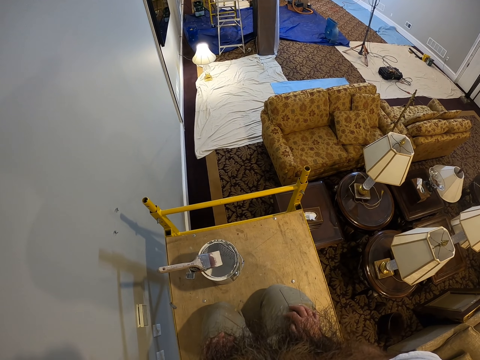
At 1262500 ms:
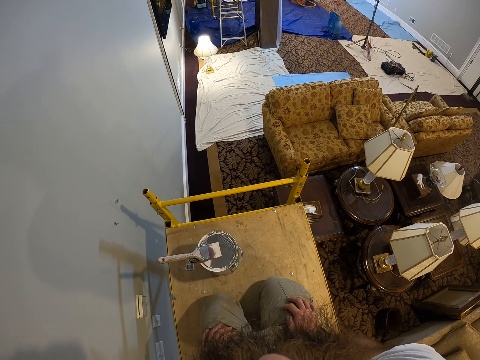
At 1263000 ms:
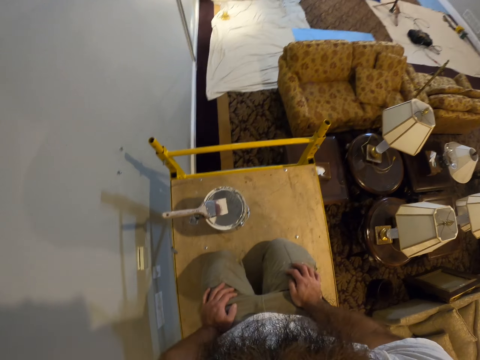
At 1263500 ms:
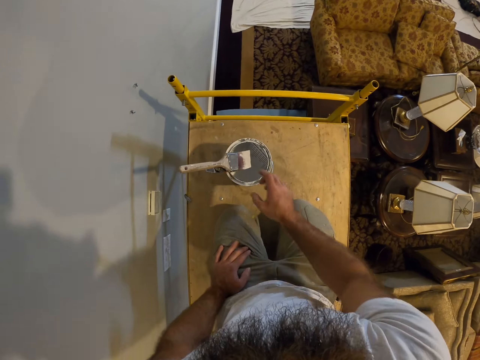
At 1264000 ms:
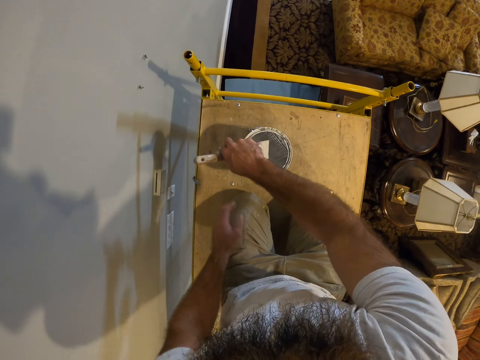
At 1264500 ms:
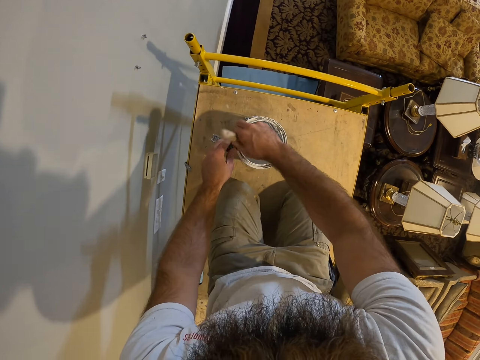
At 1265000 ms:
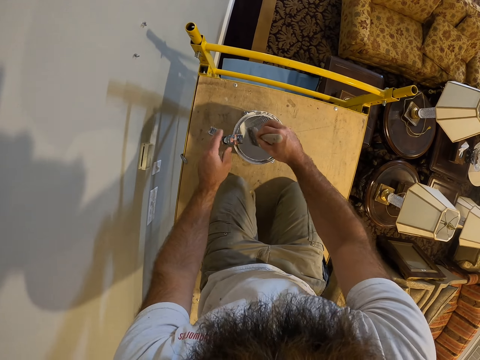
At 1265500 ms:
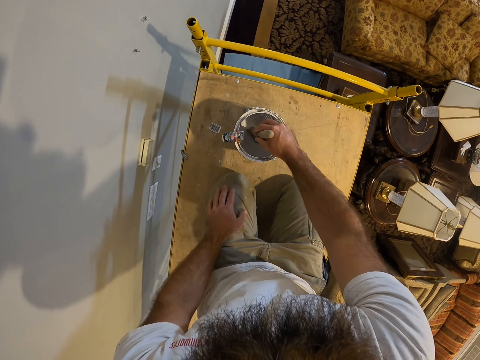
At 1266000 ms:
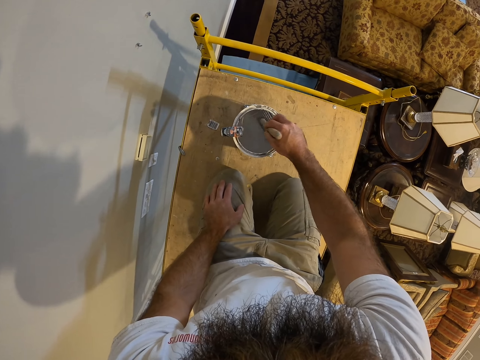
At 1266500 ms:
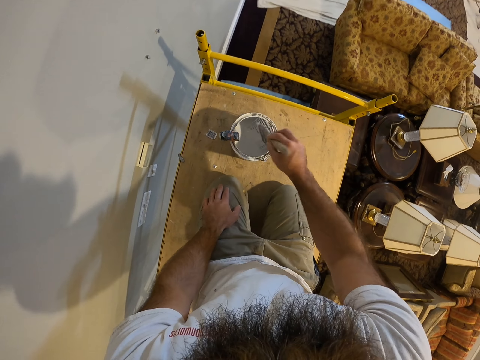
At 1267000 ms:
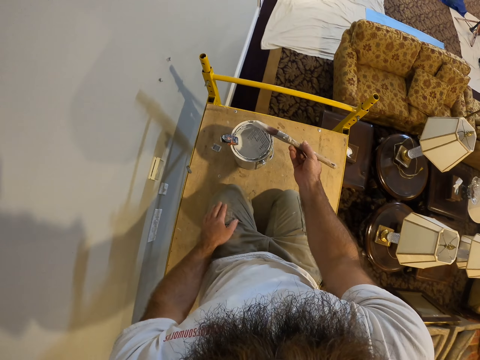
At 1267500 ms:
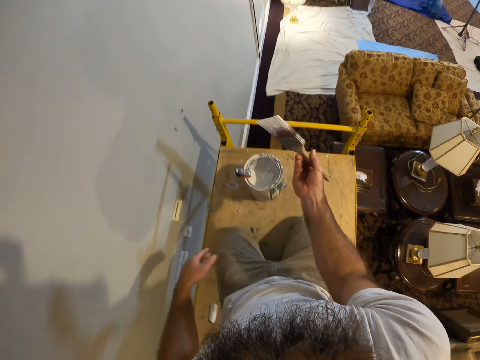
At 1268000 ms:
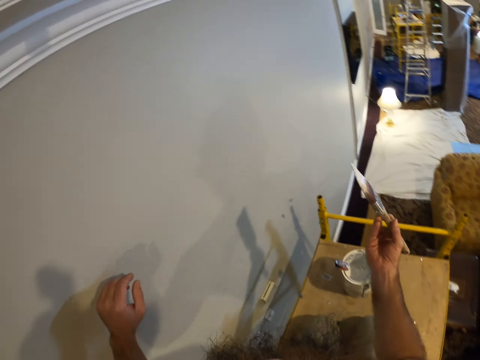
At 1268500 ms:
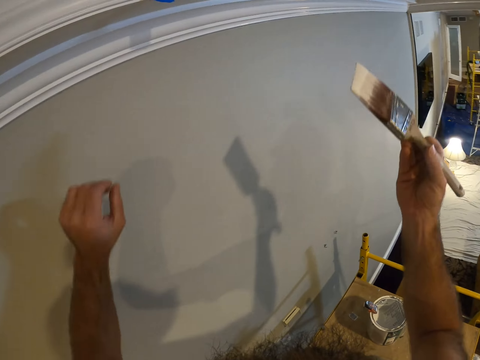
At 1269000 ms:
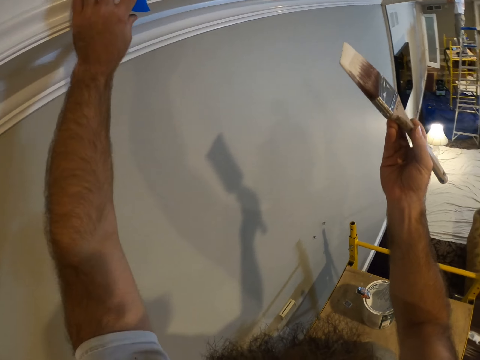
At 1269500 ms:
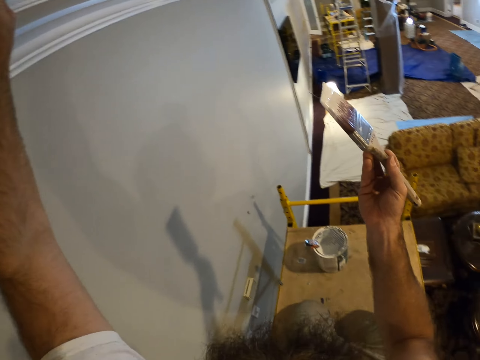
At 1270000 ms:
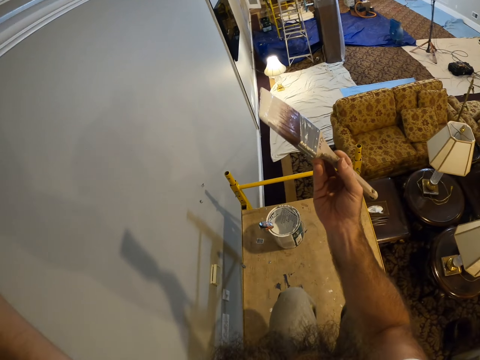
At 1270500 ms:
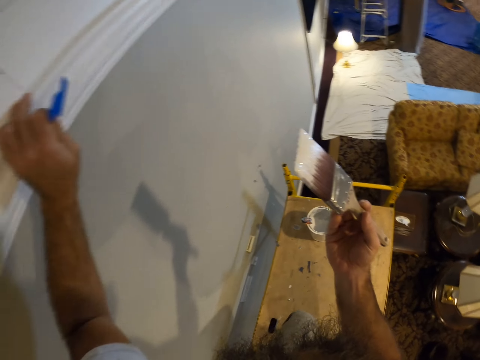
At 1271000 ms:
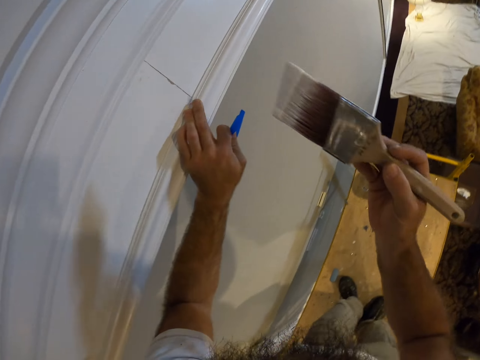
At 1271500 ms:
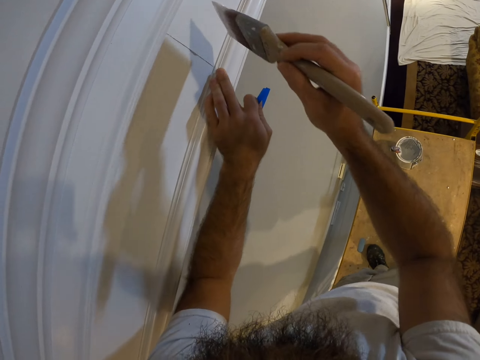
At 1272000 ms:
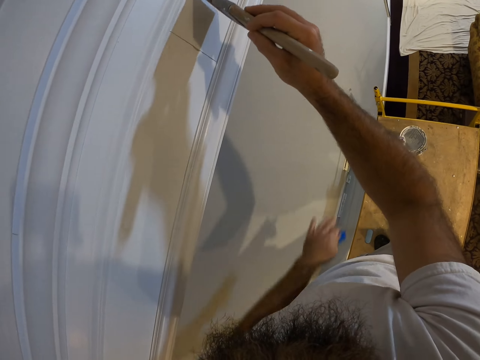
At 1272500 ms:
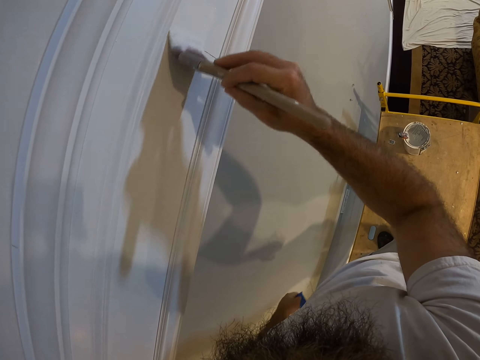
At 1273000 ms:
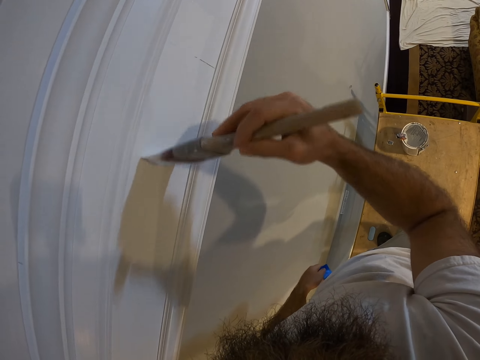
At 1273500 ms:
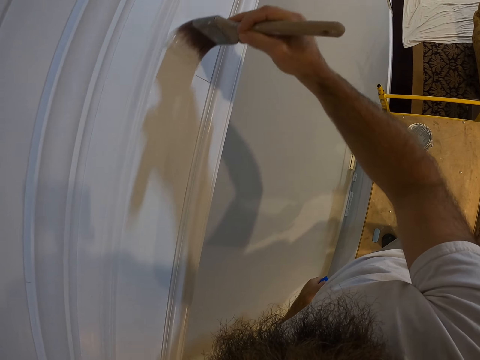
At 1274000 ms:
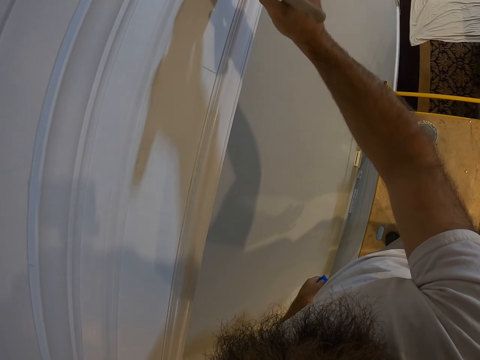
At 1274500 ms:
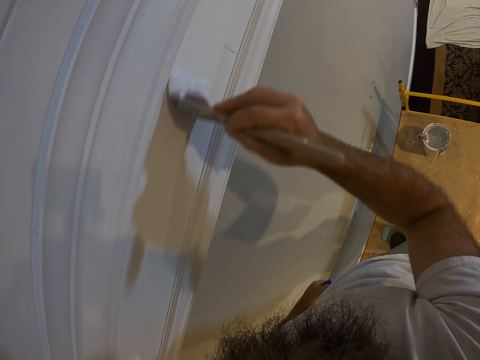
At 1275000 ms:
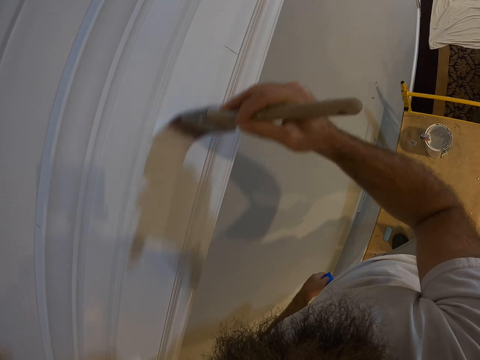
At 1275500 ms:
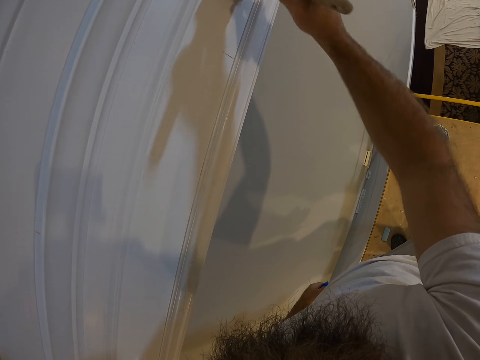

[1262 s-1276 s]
The camera wearer picks up a paint brush on the paint bucket with his right hand. He stirs the paint with the painting brush. He dips the paint brush in the paint bucket with his right hand. He picks up a blue piece of tape on the wall with his left hand. He paints the wall with the brush in his right hand.

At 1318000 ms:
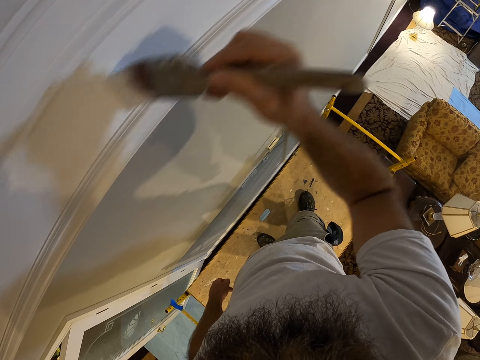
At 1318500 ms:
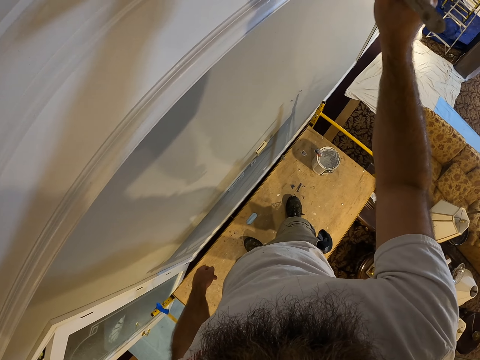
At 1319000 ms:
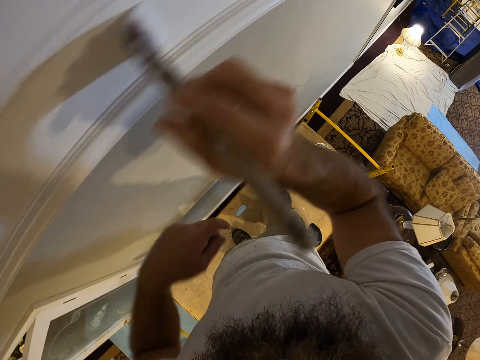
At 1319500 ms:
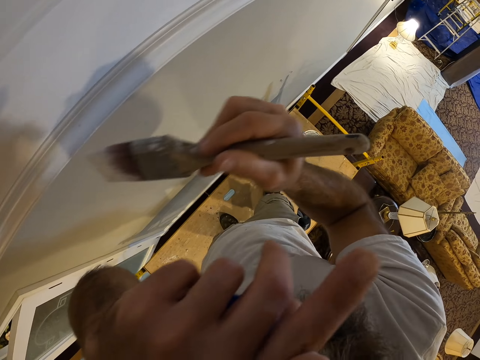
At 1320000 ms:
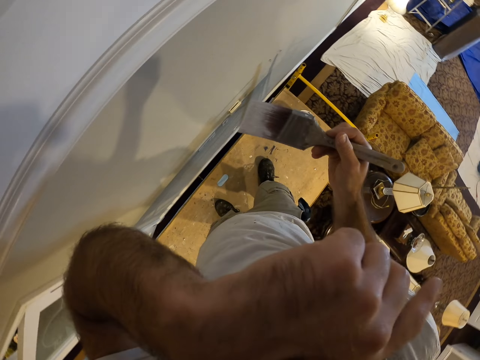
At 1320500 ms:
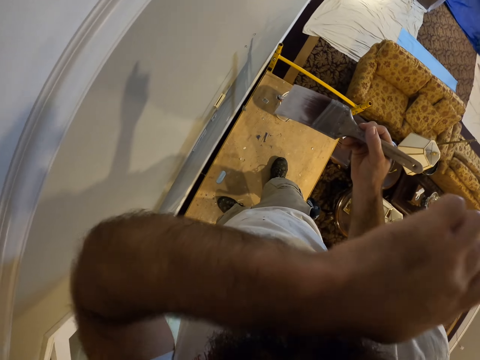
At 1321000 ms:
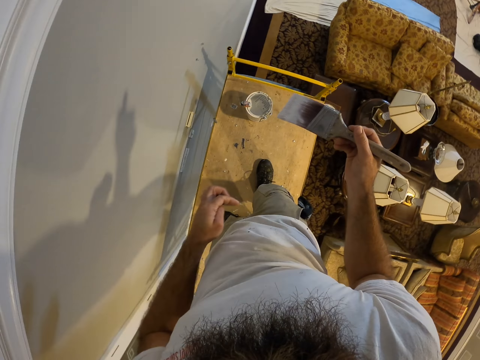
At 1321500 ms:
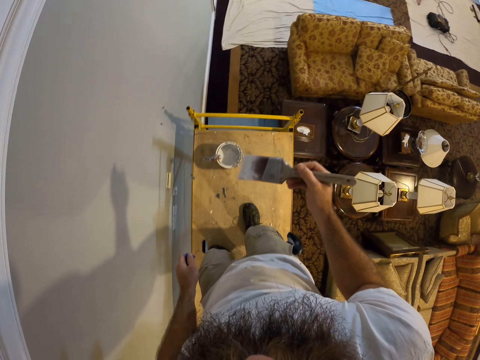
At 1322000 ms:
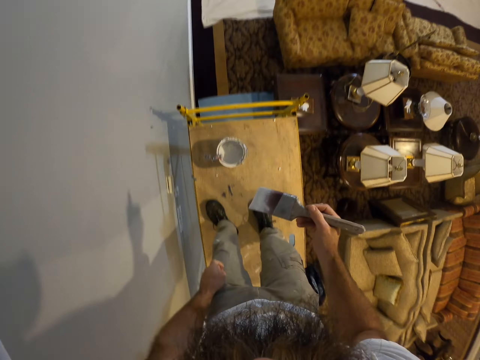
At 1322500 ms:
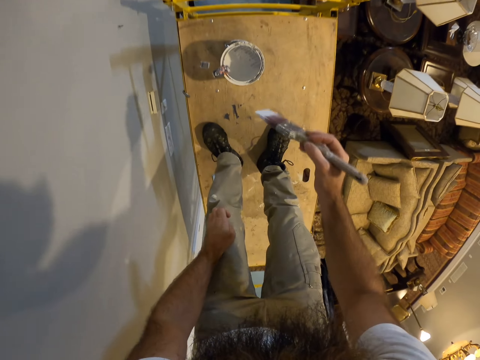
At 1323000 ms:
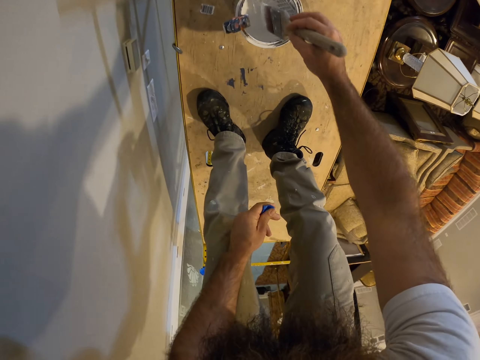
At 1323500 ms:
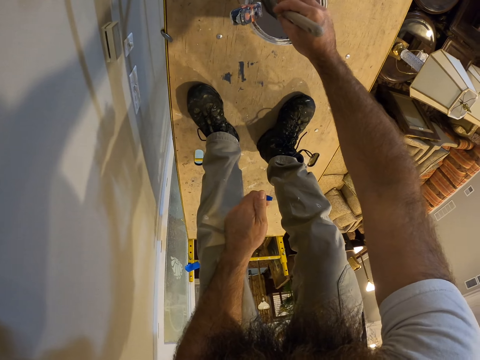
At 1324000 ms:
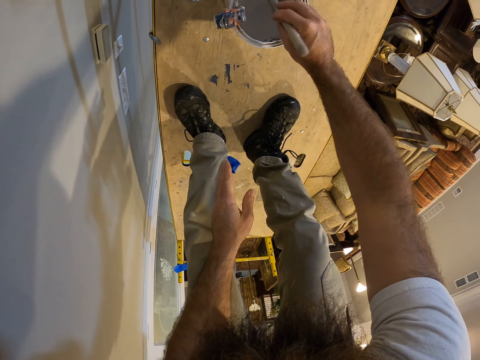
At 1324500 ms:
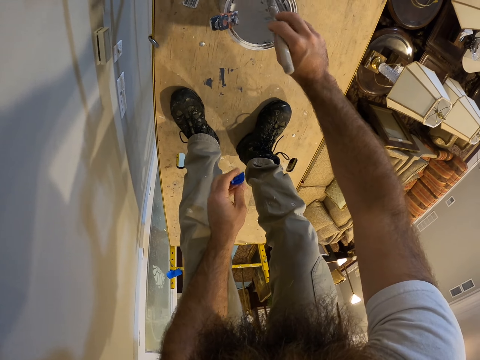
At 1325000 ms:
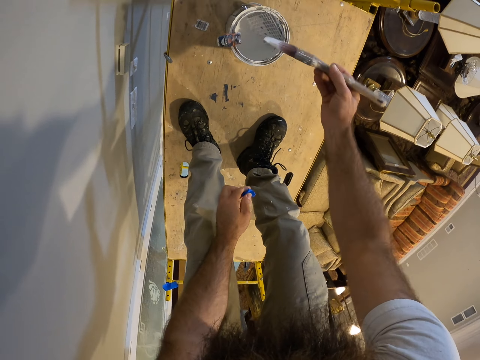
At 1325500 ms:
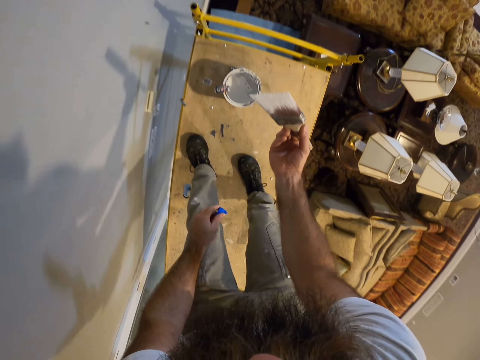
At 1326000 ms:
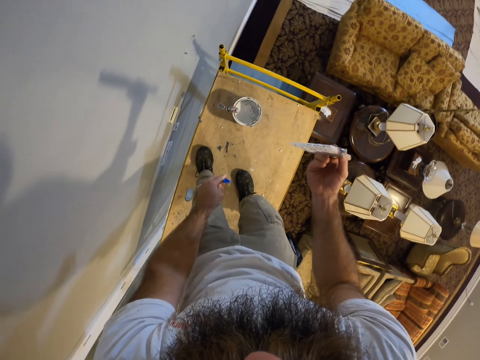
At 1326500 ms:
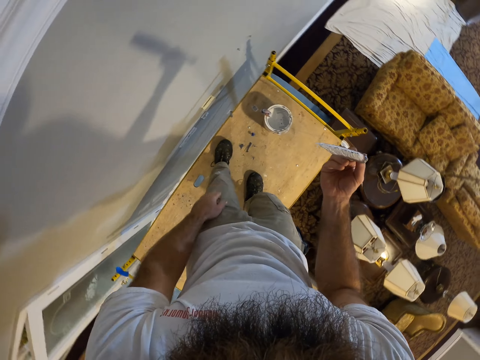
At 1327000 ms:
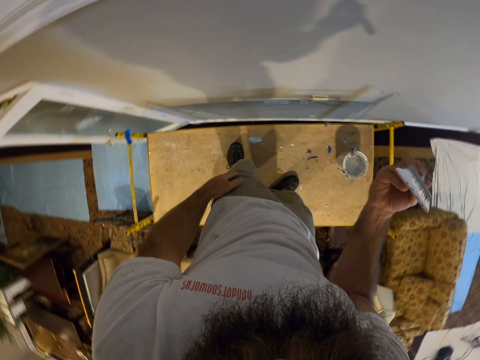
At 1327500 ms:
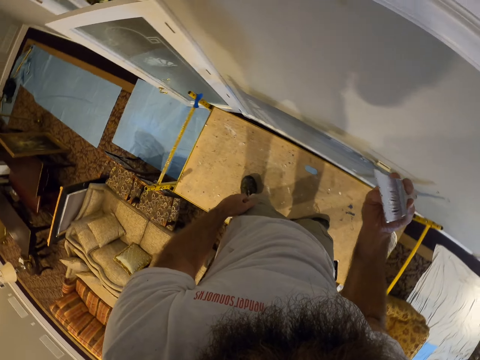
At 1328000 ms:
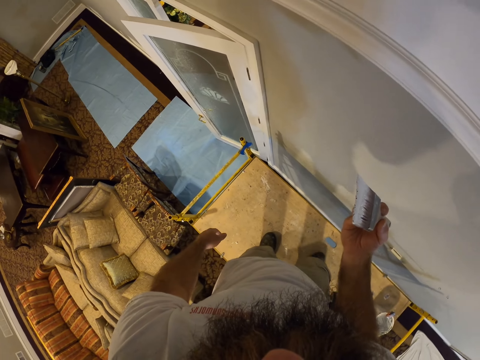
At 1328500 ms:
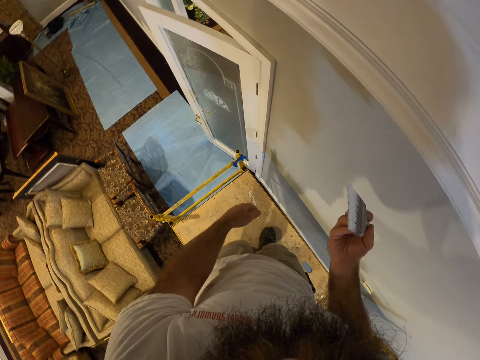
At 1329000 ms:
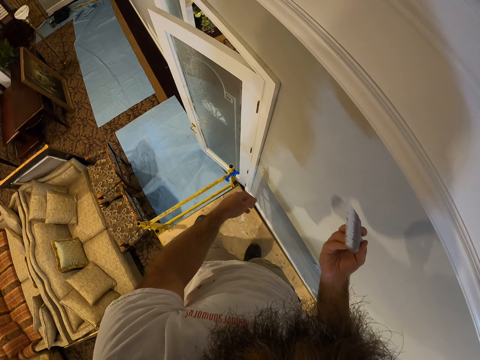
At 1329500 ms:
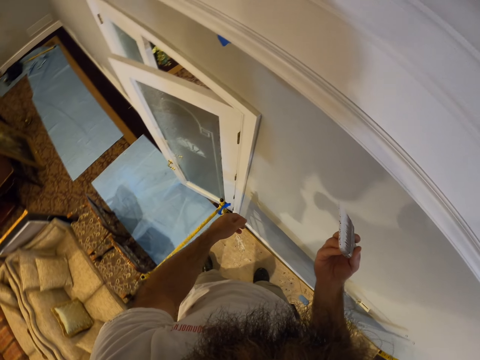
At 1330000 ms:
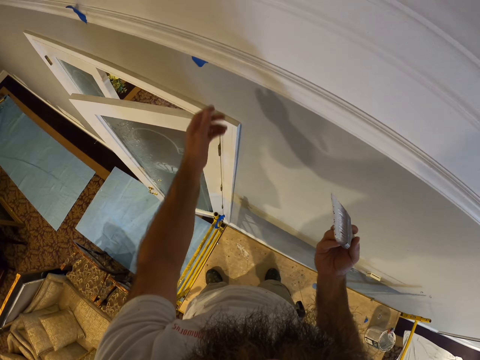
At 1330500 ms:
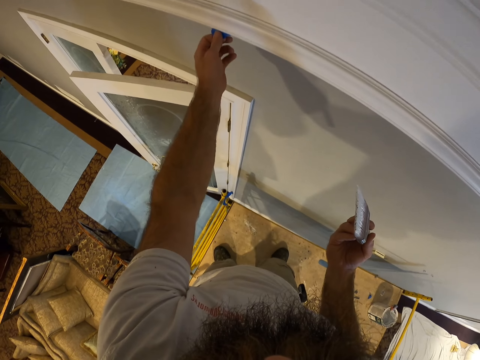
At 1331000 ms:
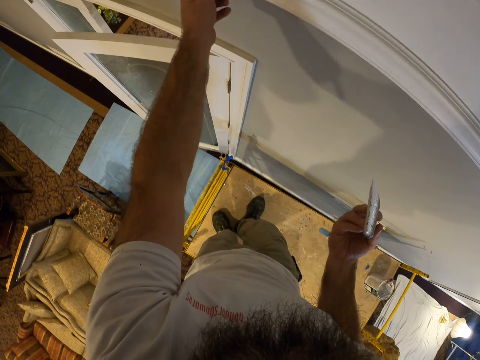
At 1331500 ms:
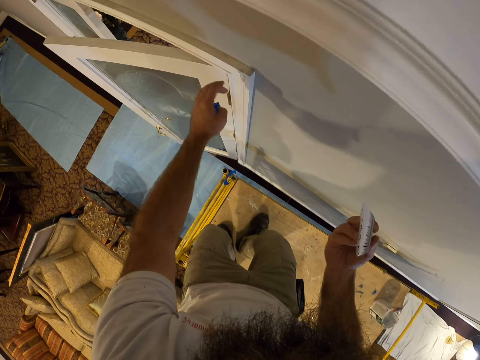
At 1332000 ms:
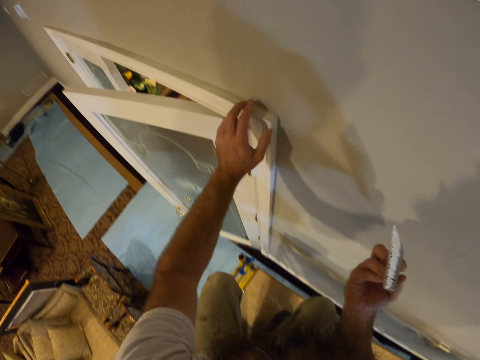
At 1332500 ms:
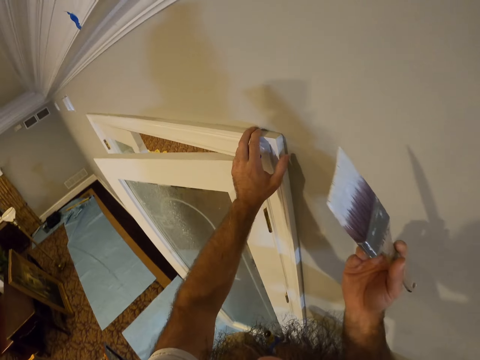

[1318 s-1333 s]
The camera wearer rubs his face with his left hand. He dips the paint brush in the paint bucket with his right hand. He drops the blue piece of tape on the floor with his left hand. He picks up the blue piece of tape on the wall with his left hand. He touches a door post with his left hand.
